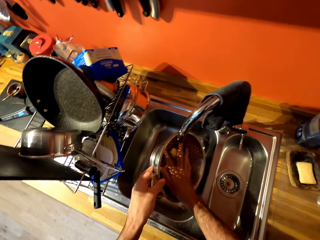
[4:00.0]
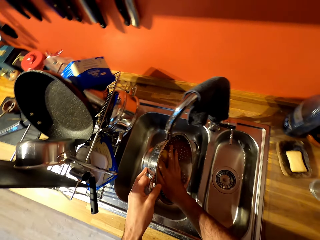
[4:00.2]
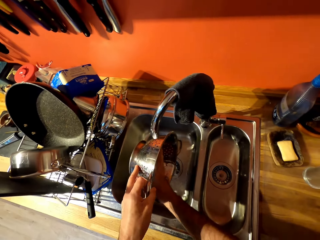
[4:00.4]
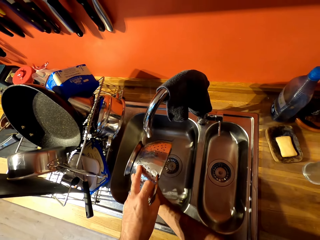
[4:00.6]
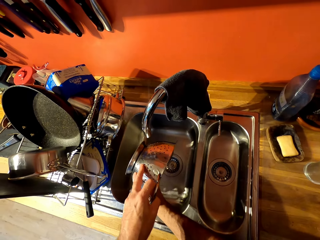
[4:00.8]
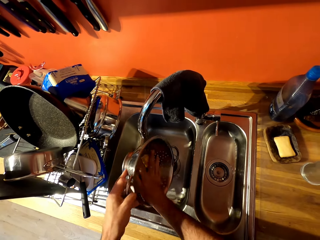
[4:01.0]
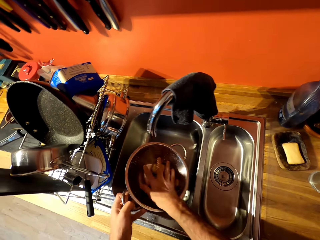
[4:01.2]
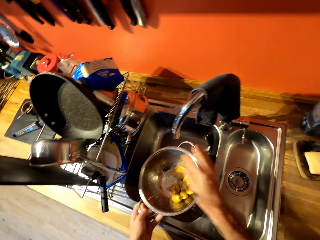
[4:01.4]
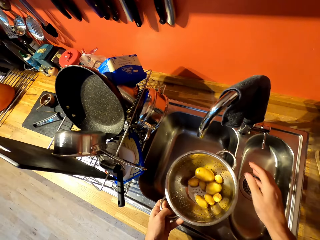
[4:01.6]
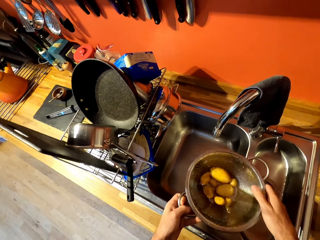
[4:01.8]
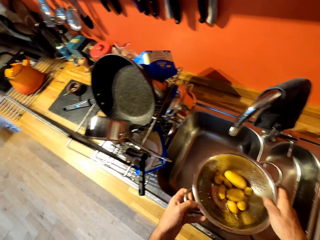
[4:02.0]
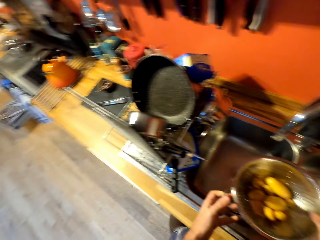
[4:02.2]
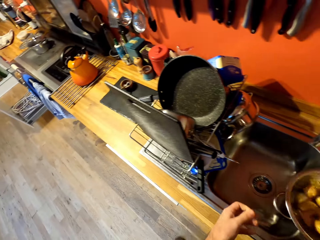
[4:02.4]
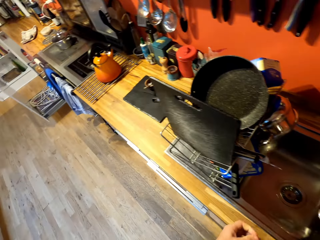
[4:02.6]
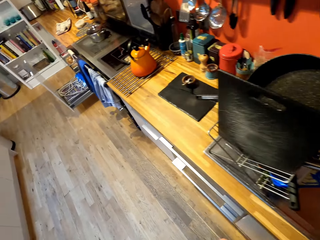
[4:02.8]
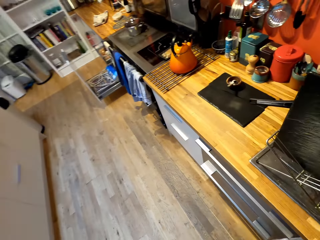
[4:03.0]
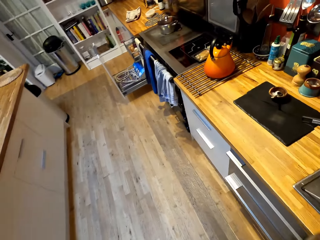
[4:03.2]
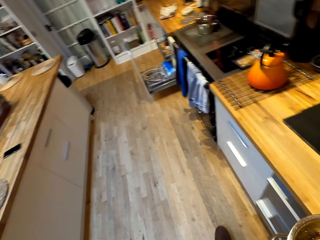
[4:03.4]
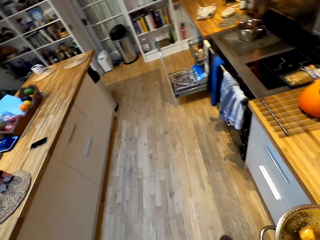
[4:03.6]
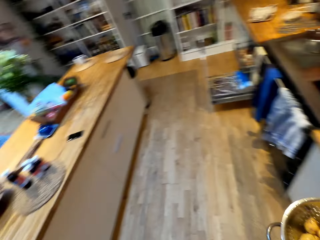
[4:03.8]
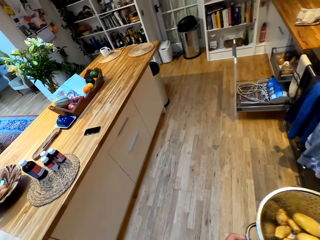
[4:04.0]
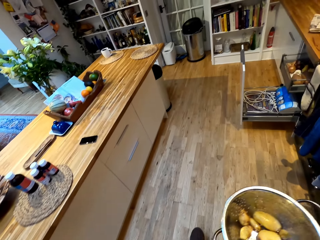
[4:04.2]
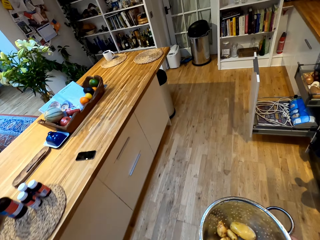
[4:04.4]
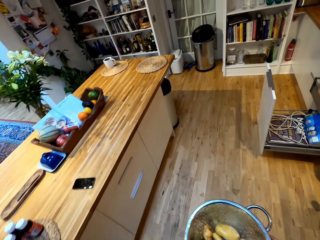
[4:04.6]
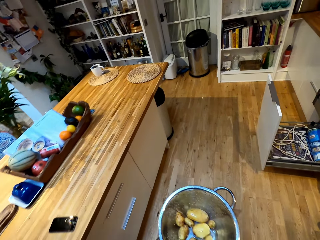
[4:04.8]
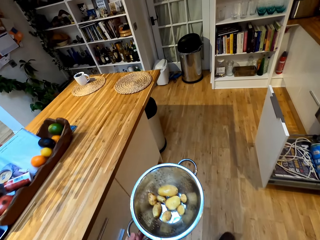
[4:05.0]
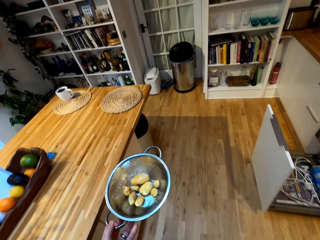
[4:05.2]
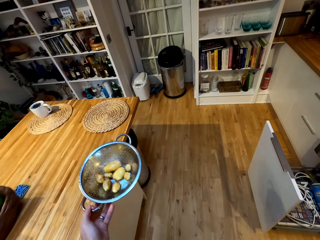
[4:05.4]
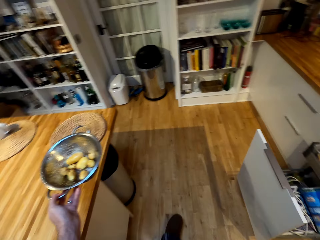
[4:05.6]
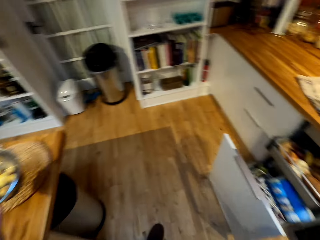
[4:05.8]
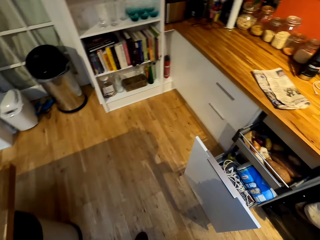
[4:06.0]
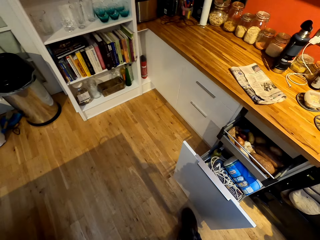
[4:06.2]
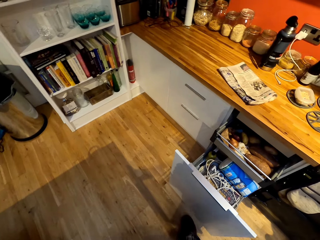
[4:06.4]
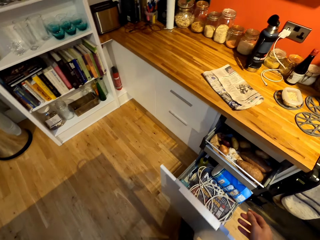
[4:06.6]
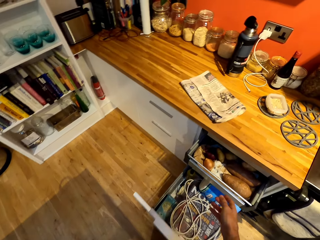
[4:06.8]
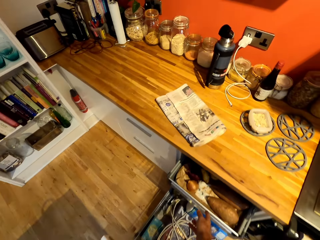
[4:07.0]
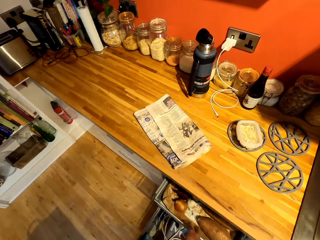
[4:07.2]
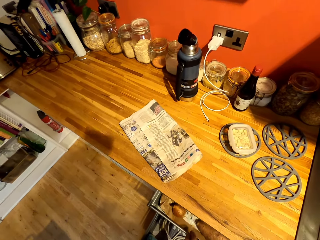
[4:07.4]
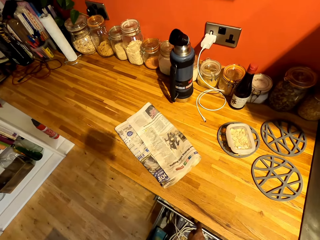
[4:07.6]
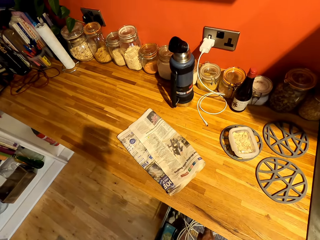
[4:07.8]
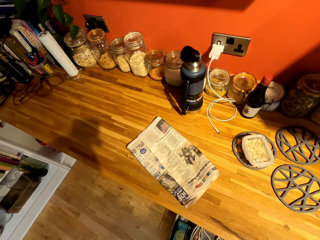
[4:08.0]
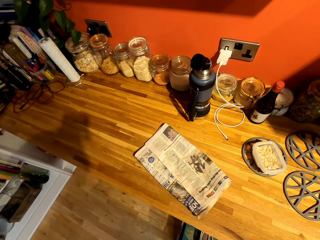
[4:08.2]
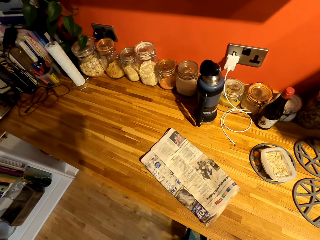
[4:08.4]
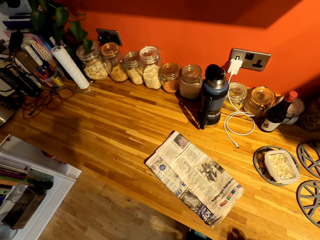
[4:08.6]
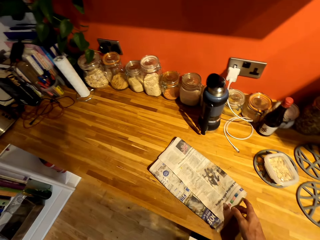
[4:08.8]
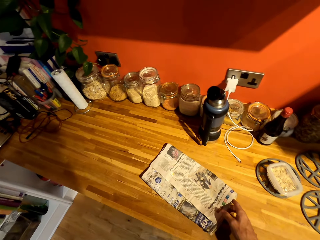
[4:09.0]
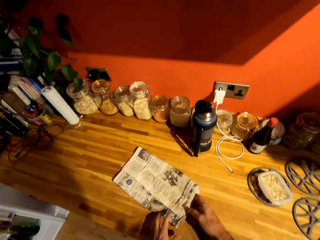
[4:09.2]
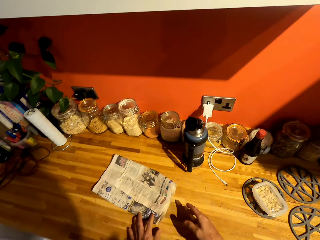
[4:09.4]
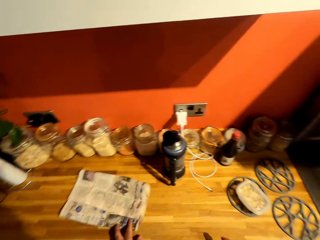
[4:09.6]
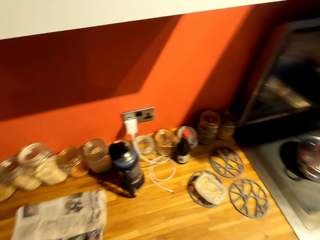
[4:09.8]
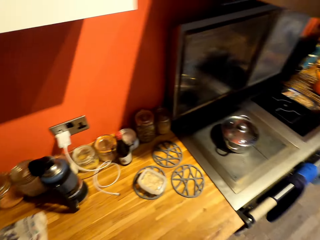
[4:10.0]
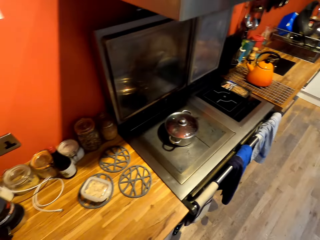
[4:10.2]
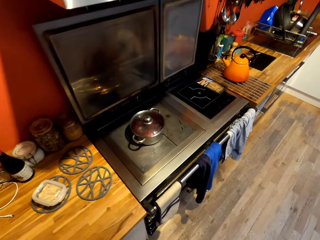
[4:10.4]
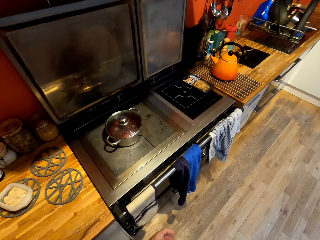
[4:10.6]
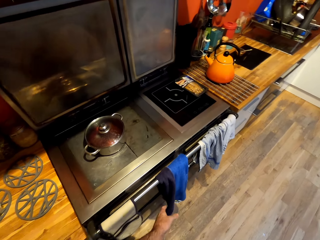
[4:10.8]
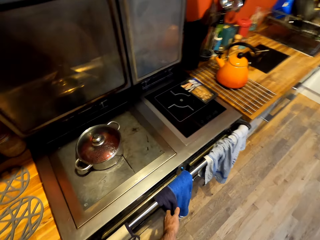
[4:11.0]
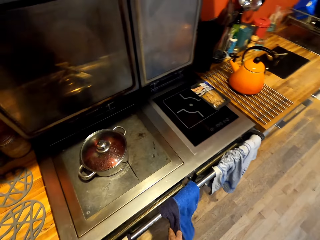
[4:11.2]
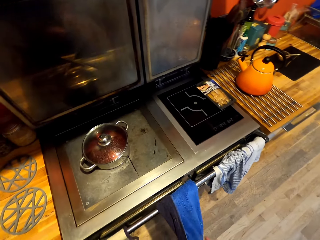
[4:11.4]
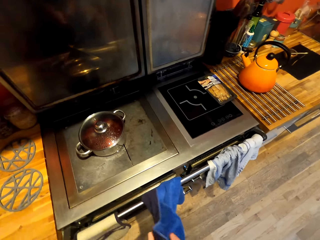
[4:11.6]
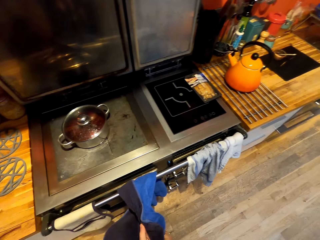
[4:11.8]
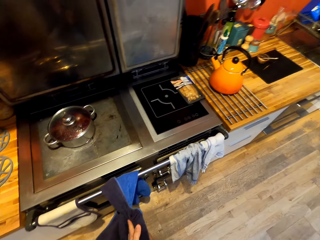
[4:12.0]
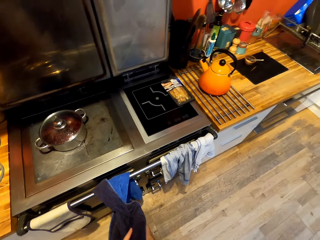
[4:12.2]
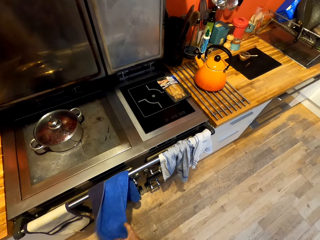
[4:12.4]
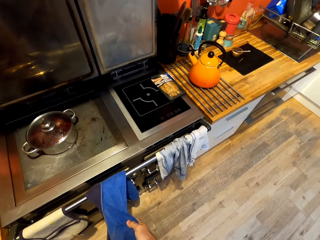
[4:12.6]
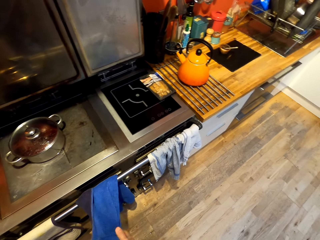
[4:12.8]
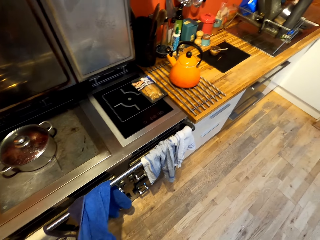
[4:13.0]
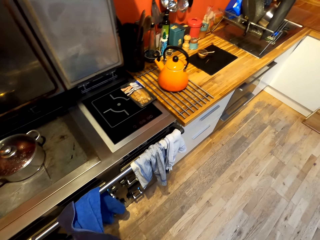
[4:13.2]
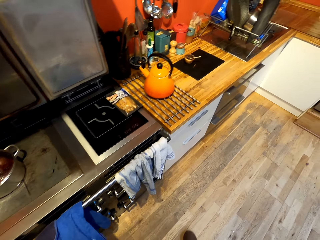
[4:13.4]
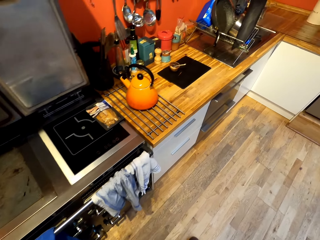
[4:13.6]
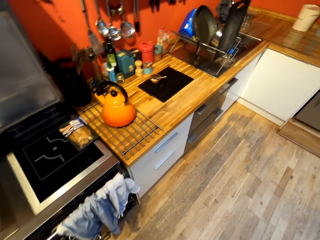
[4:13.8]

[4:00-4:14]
The camera wearer drains the water from the potatoes. He walks in the room. He places the sieving bowl on the counter top. He walks towards the cabinet and closes the drawer. He drags the newspaper on the counter top. He walks in the room. He picks up a towel and dries his hands with the towel.

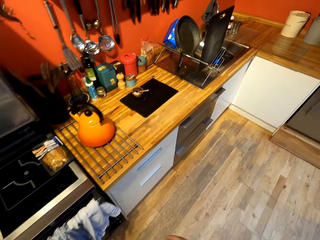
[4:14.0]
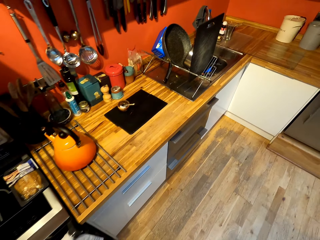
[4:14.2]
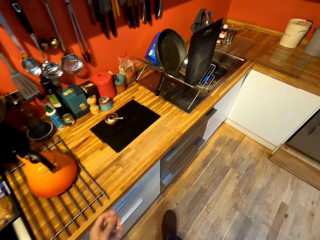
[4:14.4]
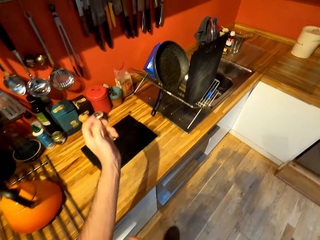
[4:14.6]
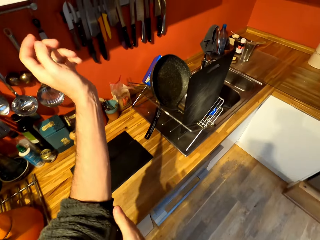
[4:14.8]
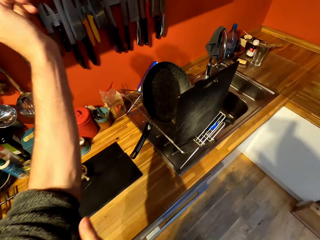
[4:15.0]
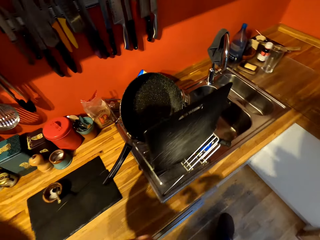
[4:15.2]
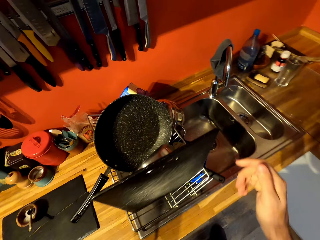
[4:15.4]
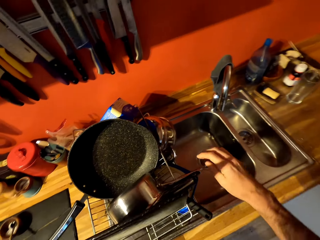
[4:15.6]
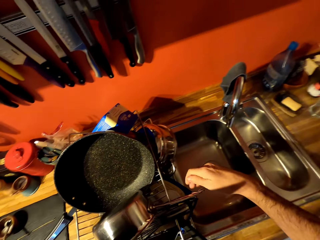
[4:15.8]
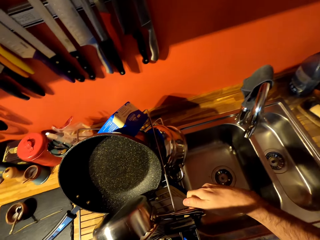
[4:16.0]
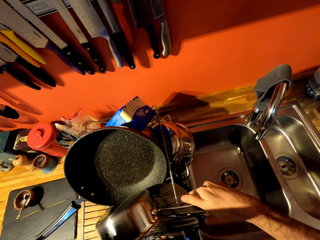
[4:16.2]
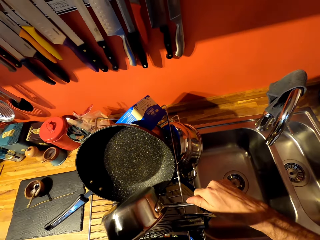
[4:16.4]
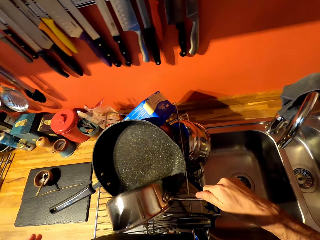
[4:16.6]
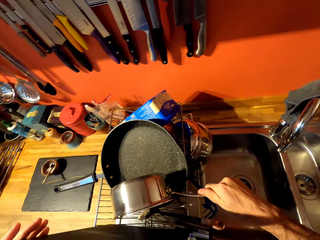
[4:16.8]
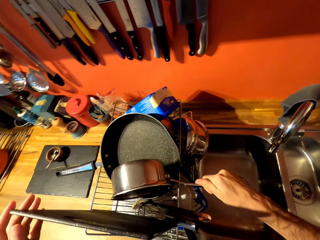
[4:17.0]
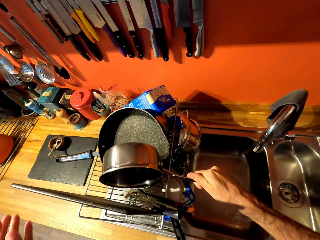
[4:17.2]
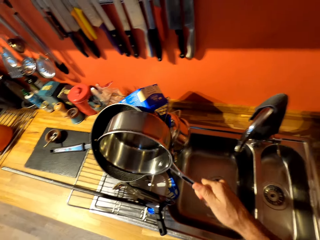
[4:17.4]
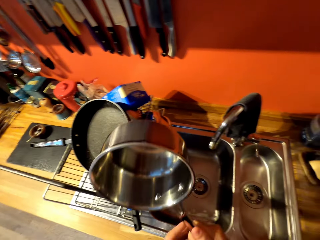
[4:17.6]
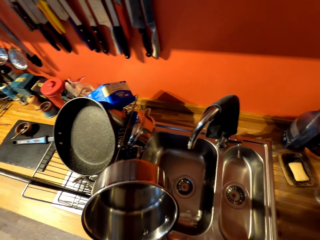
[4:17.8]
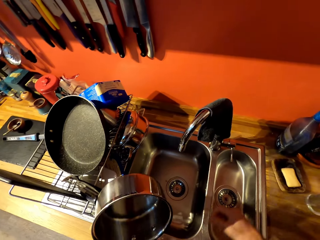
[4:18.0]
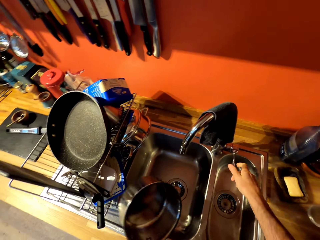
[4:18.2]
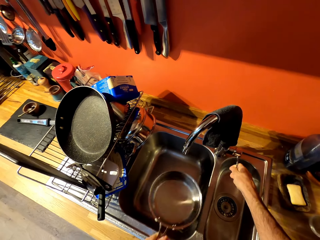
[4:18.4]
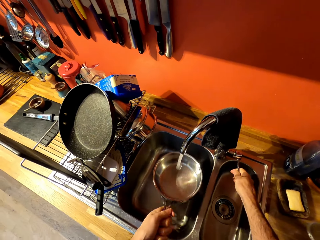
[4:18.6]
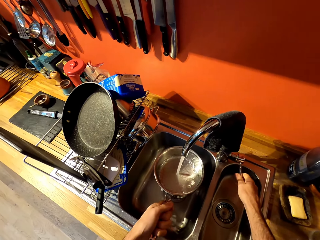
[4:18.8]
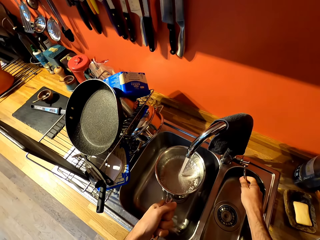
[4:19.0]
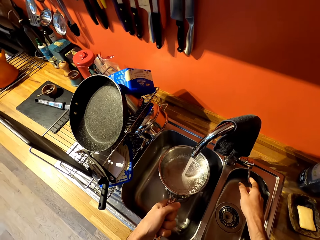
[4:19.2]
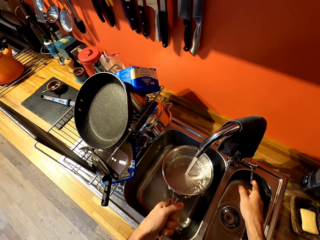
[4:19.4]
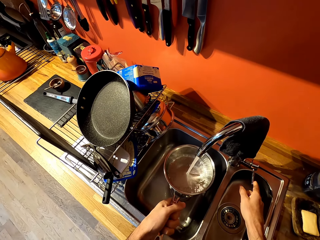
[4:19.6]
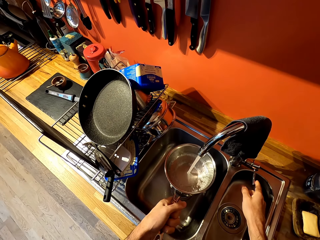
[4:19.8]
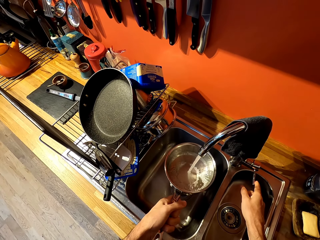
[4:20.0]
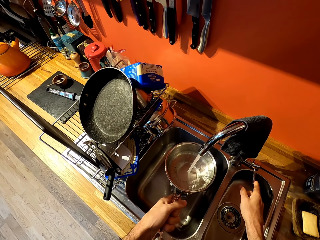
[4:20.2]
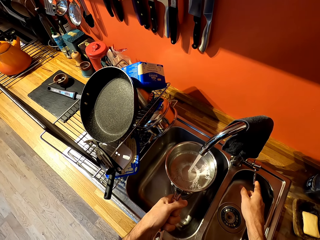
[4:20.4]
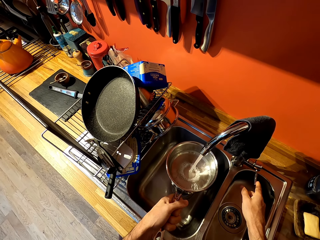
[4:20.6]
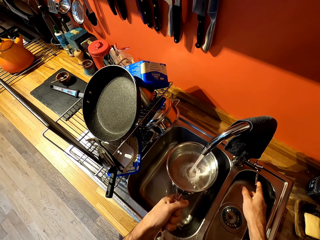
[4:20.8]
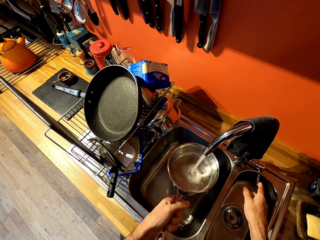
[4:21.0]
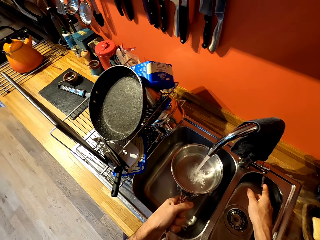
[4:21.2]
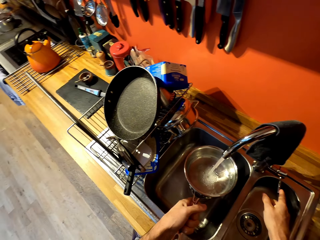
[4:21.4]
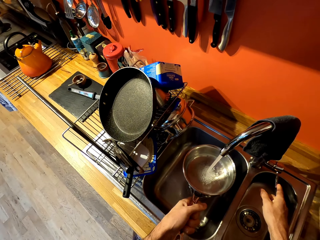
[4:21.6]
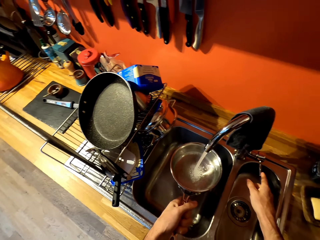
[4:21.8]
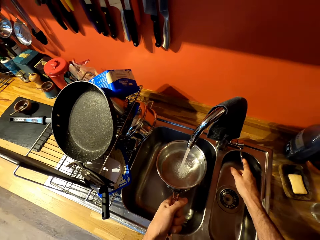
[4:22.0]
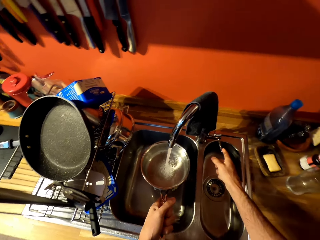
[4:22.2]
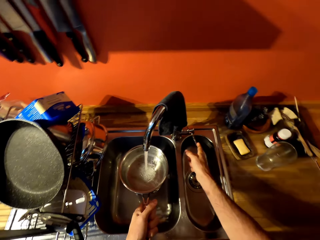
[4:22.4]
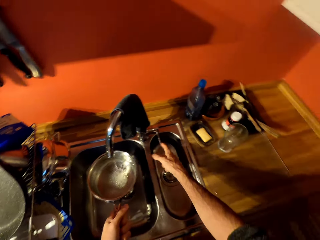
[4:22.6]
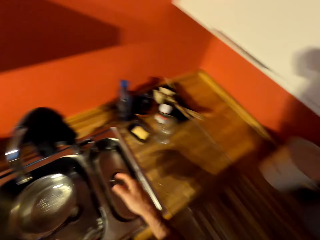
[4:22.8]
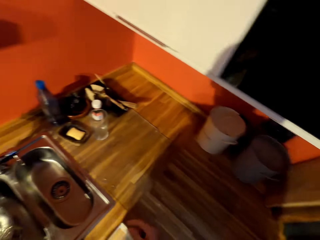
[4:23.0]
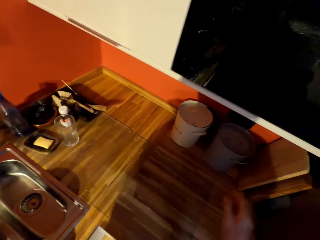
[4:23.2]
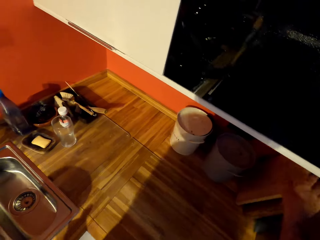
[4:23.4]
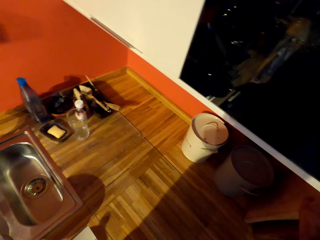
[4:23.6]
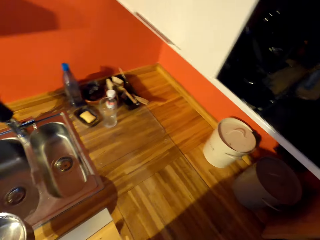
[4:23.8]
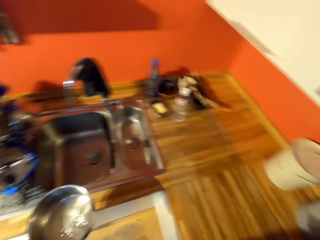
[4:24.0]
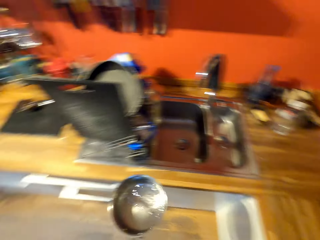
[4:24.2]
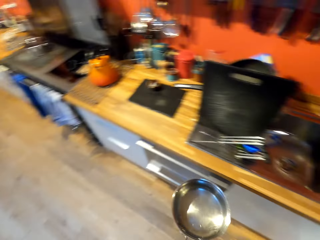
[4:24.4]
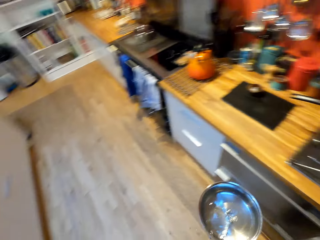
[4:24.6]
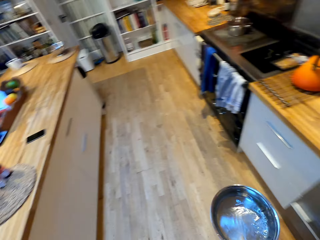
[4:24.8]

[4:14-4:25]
The camera wearer walks in the room. They lift the left hand. They pick up a cooking pot from the utensils. They walk in the room. They open the tap. They fetch water with the cooking pot from the sink tap. They look around. They close the tap. They walk in the room.
